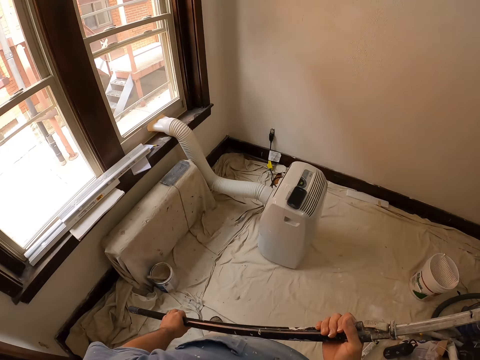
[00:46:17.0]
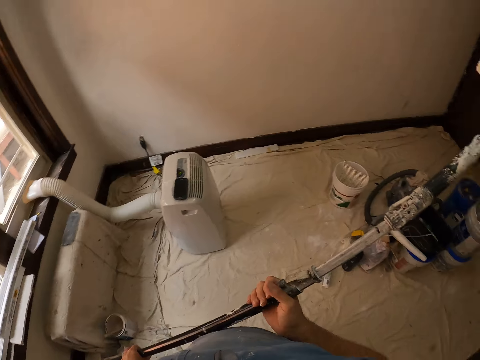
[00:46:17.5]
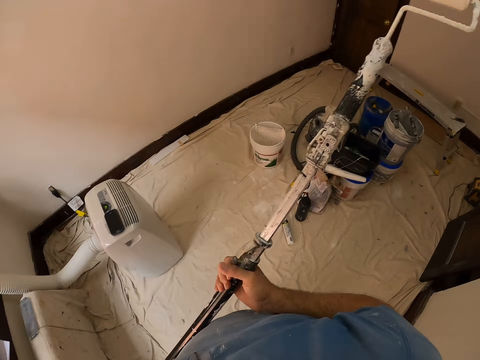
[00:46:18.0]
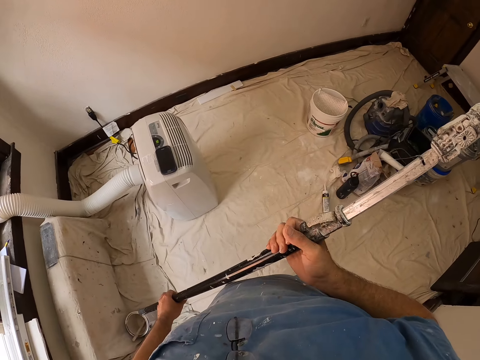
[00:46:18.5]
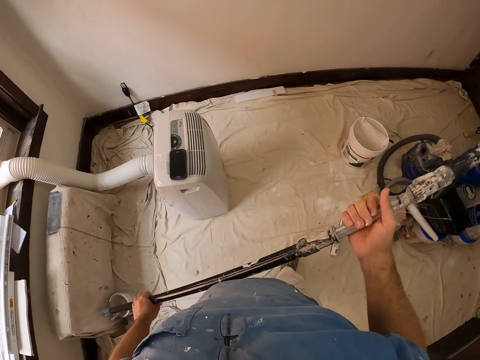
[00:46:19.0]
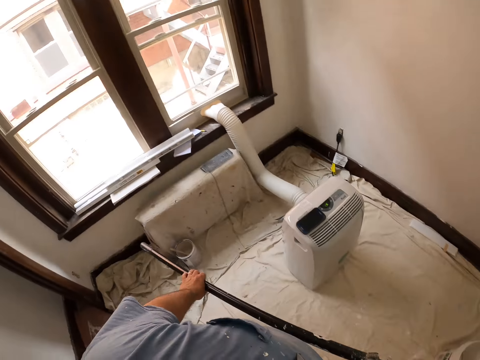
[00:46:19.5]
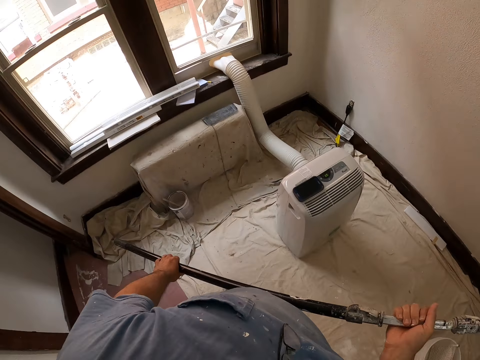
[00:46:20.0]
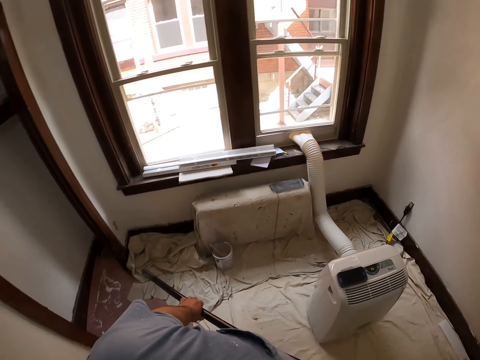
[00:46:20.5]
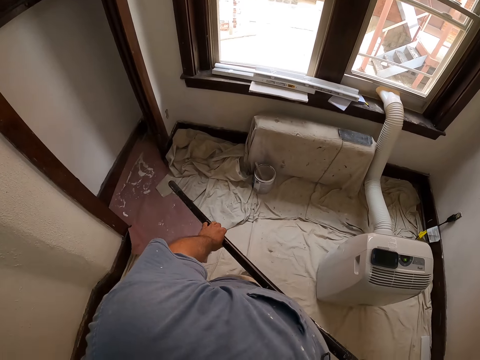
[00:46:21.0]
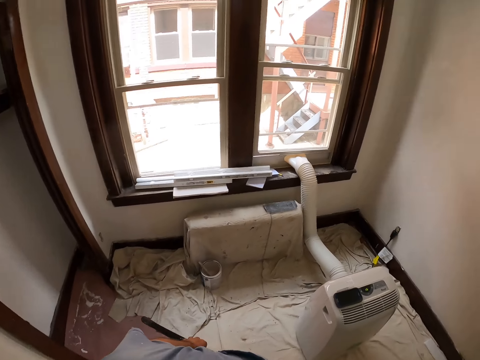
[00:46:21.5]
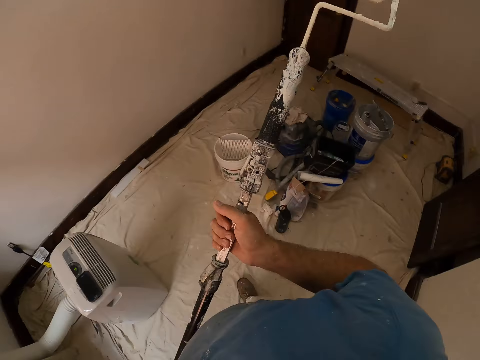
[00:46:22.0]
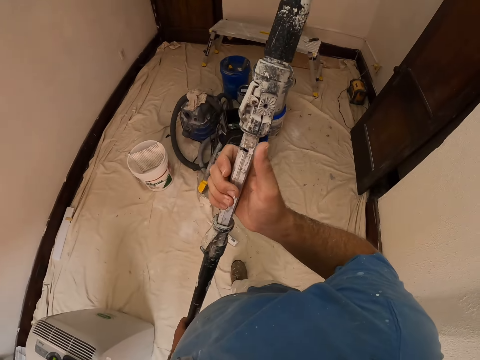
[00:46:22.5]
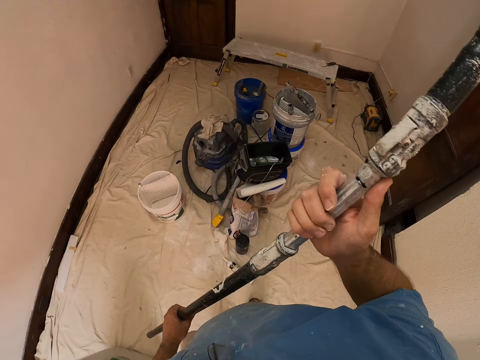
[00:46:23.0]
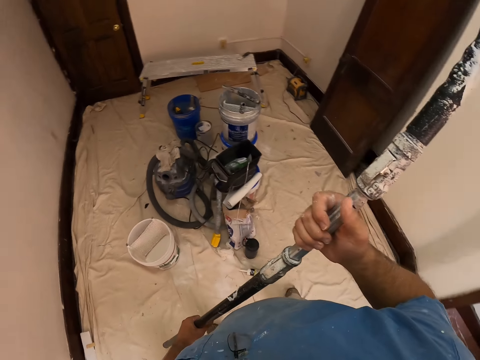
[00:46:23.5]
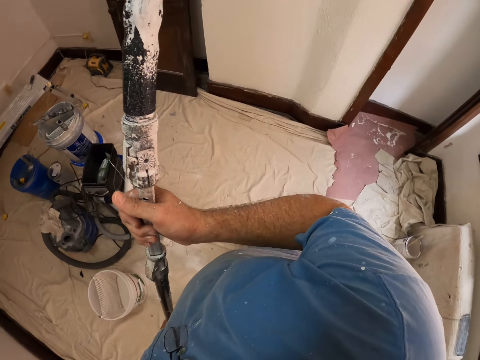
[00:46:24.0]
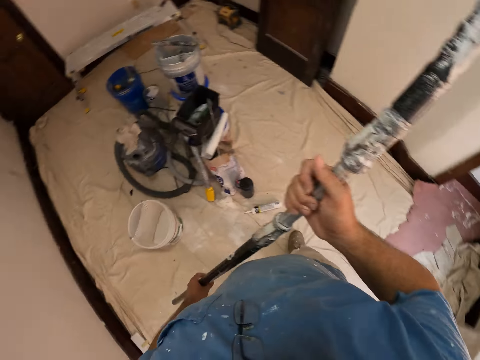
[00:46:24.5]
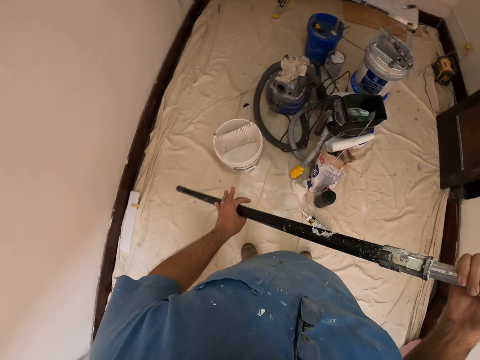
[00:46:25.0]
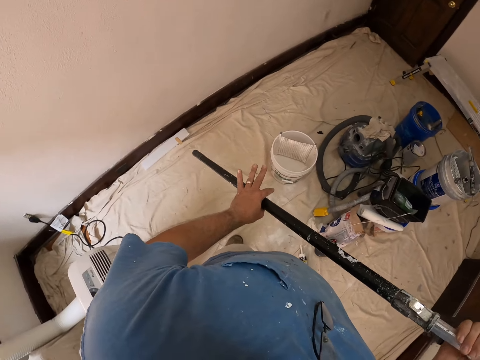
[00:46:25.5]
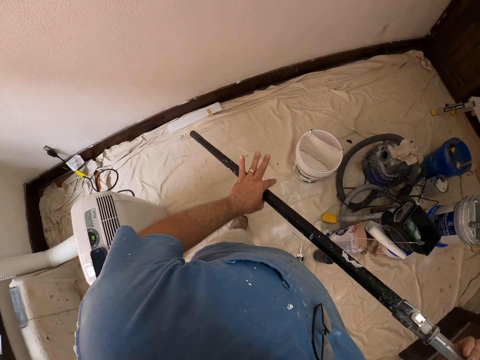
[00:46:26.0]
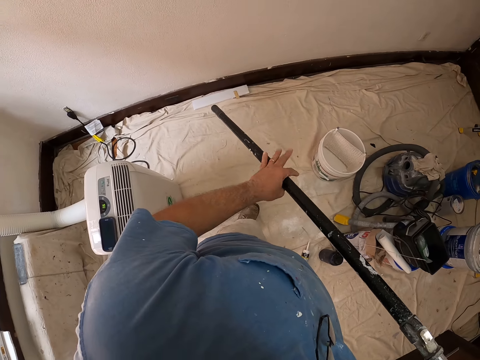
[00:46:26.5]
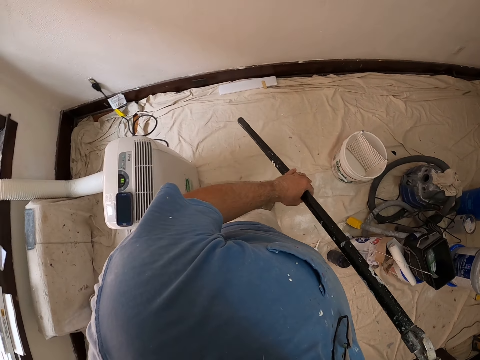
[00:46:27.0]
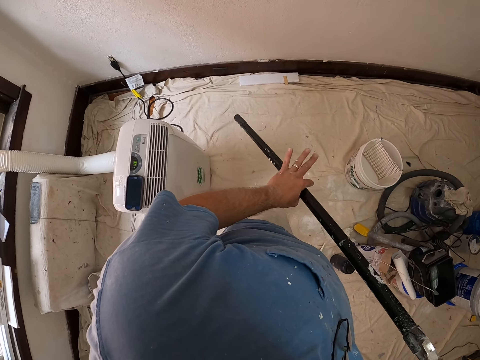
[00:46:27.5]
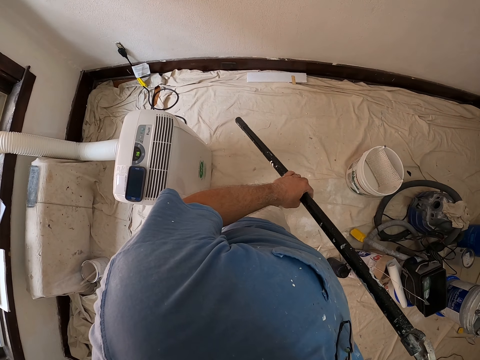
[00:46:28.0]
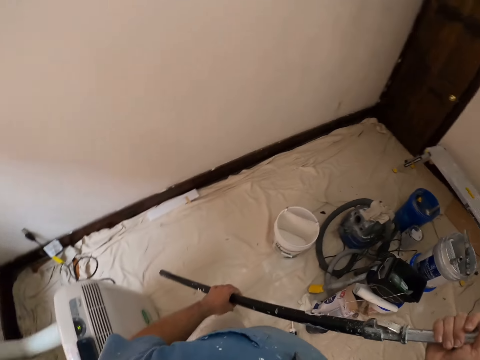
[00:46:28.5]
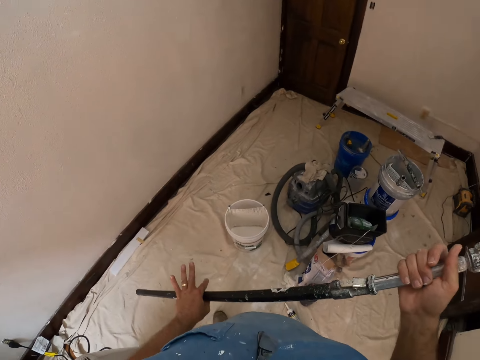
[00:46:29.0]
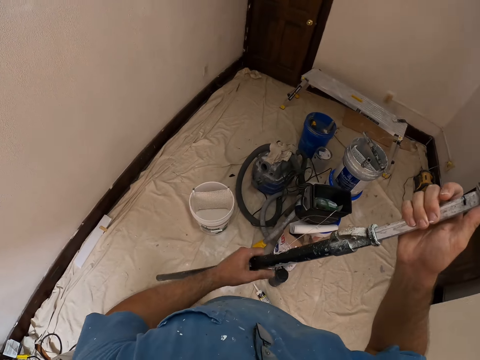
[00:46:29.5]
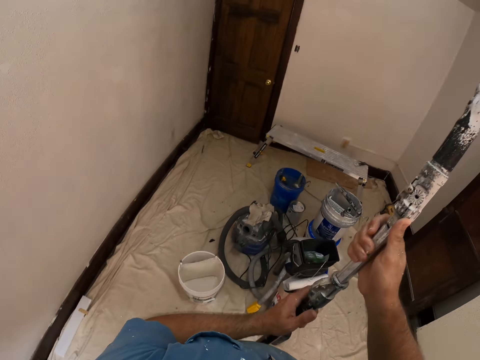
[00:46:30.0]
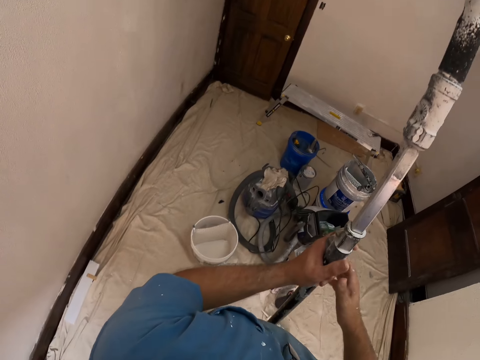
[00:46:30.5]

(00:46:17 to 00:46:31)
The camera wearer moves around holding the paint roller brush. He hits the roller brush with his fingers.

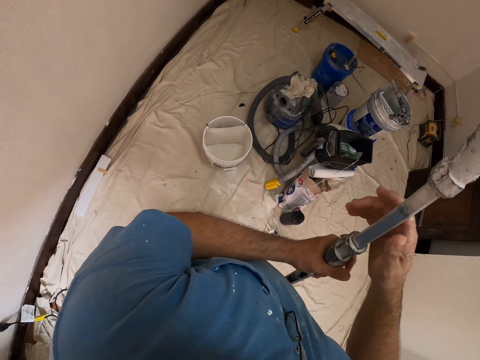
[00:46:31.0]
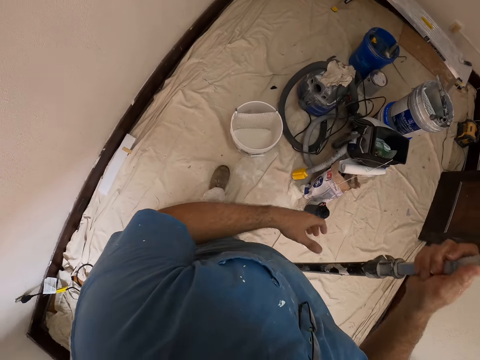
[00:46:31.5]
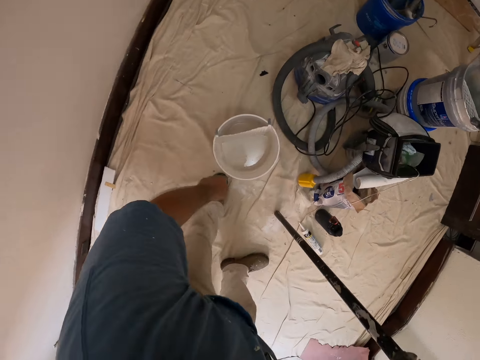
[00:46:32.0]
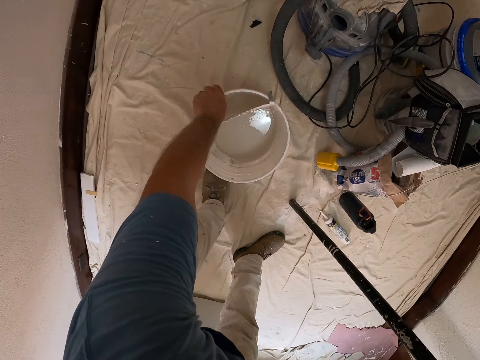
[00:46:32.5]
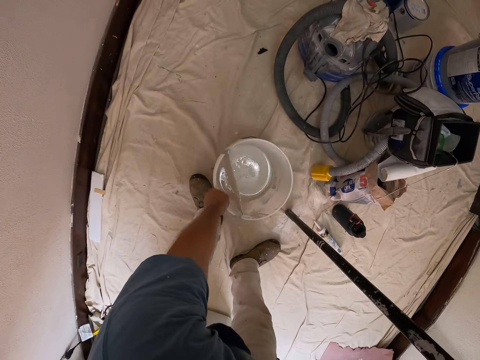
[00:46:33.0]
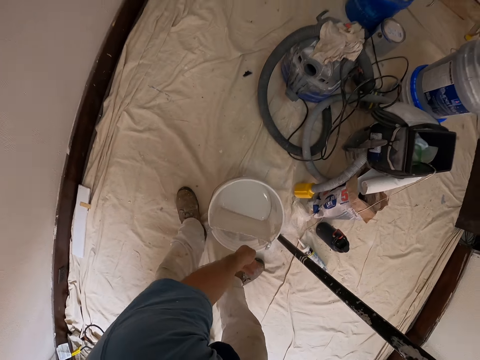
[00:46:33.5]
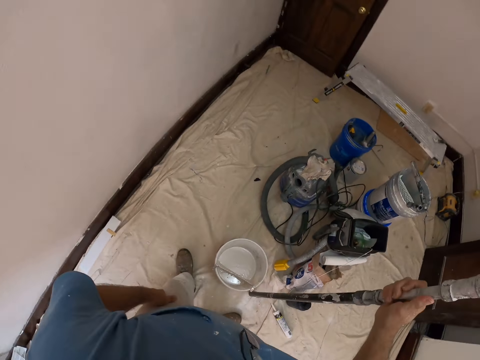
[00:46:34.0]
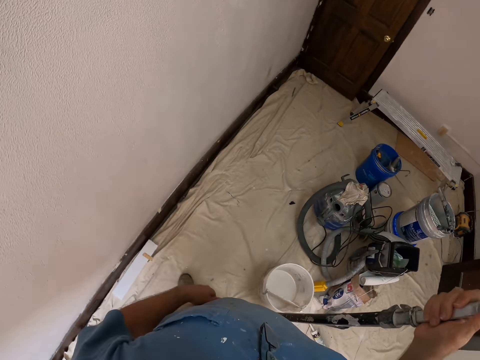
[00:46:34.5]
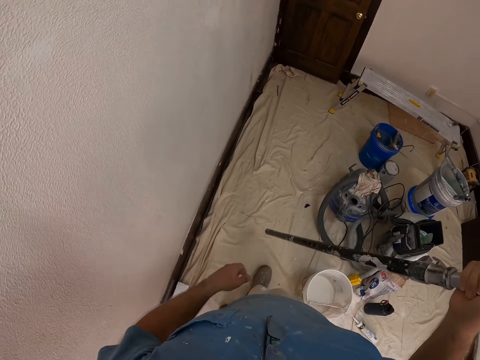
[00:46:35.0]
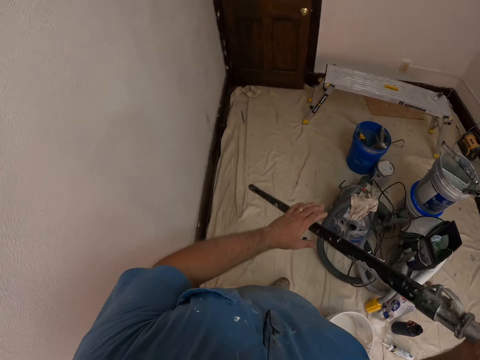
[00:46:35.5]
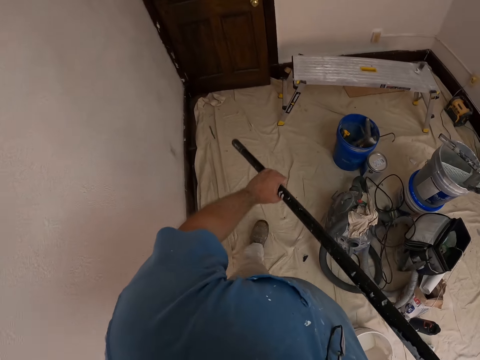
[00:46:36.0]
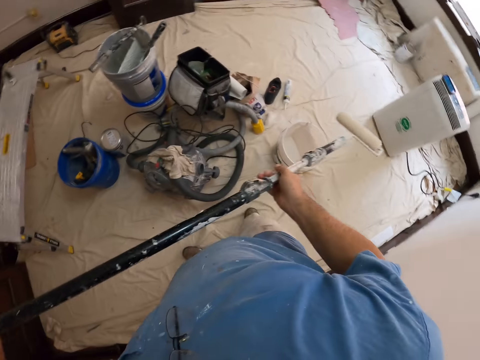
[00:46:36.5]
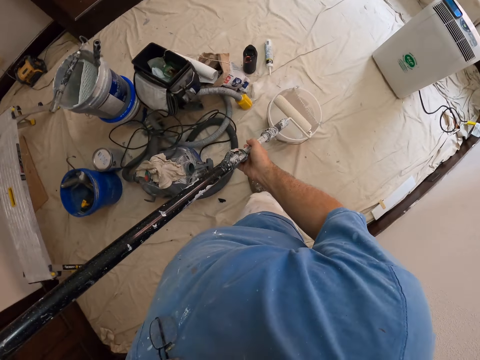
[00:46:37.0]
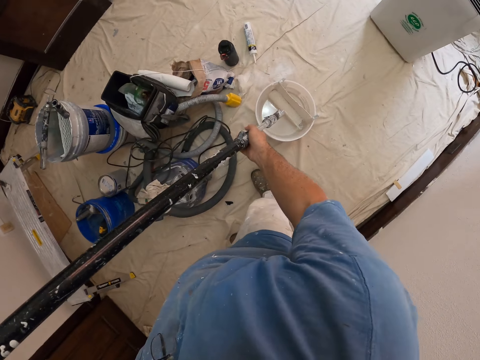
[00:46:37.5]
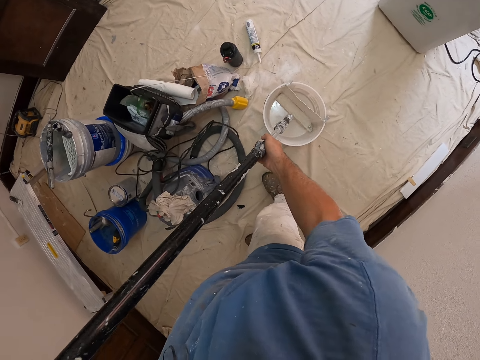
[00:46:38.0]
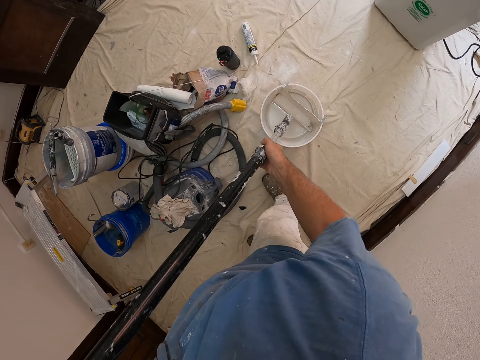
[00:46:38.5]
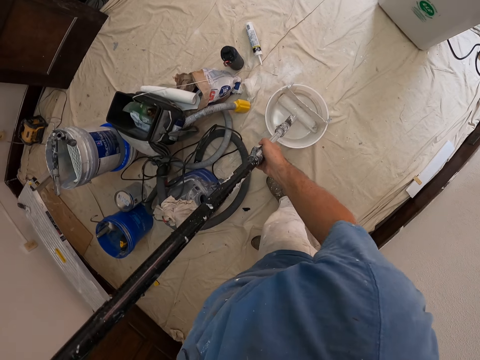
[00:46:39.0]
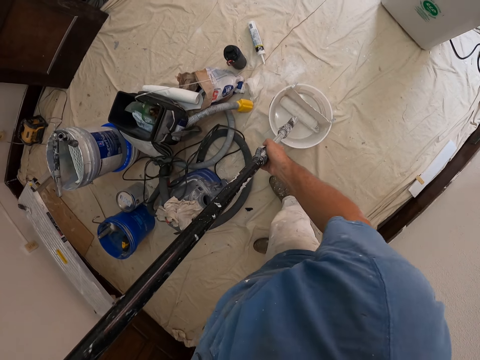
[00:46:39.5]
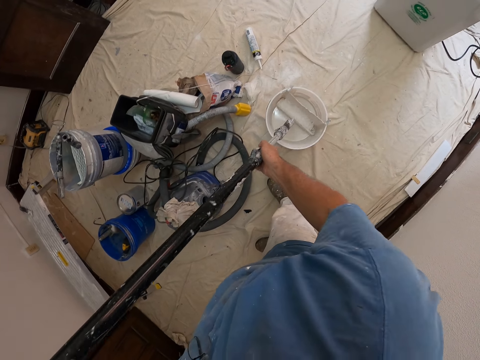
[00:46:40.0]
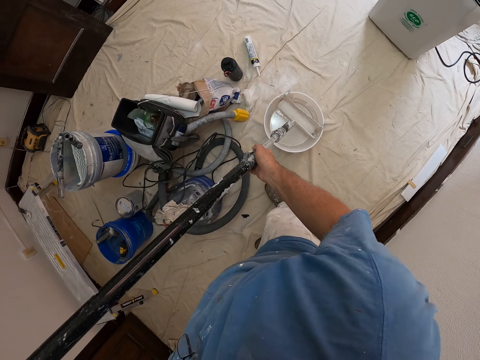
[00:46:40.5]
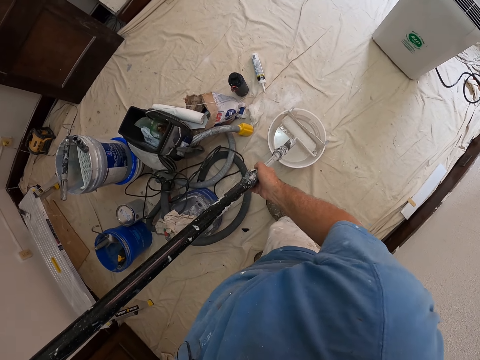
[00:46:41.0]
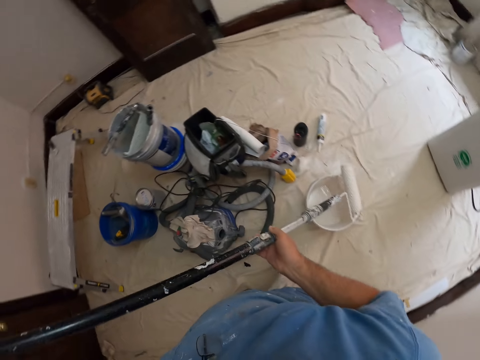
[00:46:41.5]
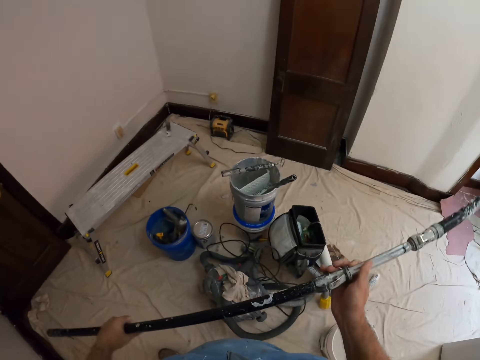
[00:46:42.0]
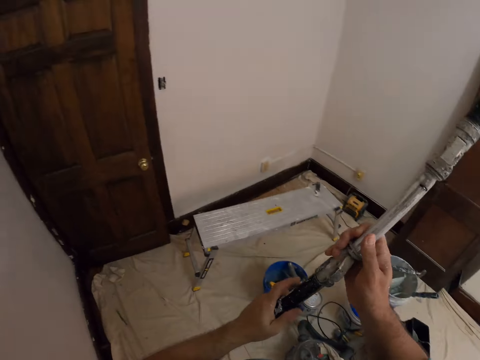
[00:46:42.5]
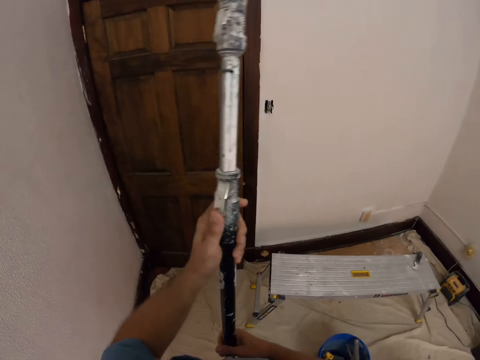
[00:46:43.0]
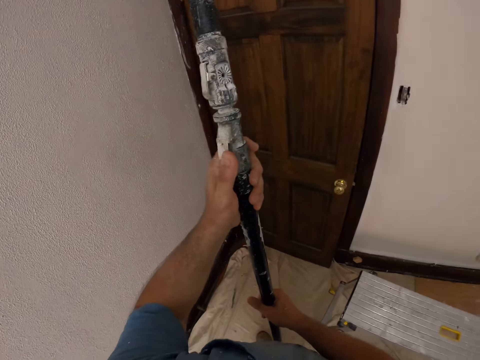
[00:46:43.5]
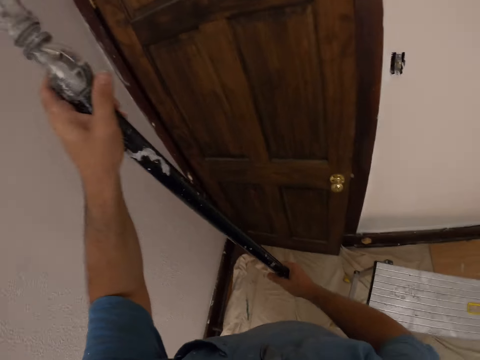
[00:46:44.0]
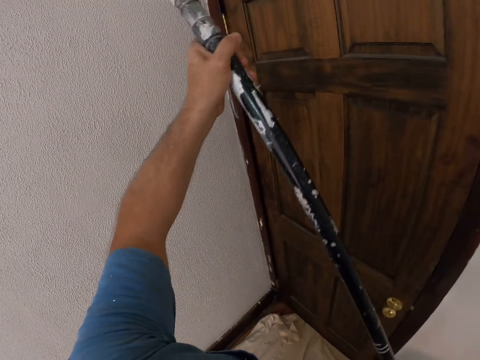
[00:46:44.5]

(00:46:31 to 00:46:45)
The camera wearer moves the paint bucket or tin. They dip the roller brush in the paint tin. They paint the wall.
